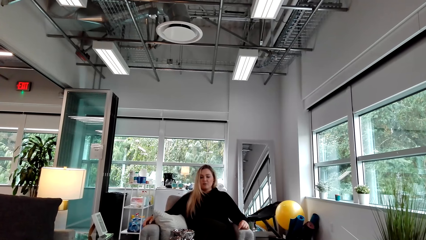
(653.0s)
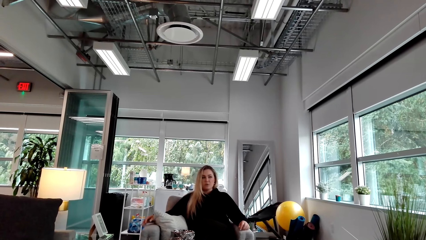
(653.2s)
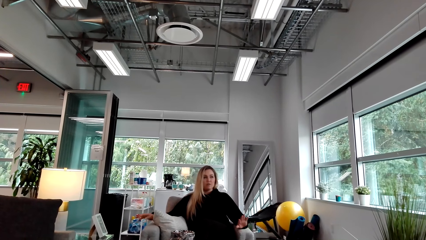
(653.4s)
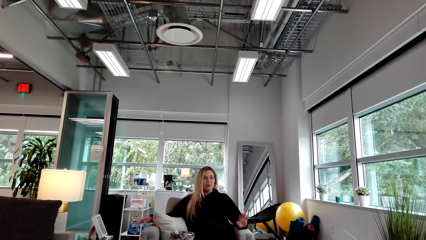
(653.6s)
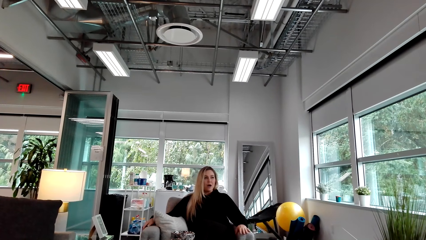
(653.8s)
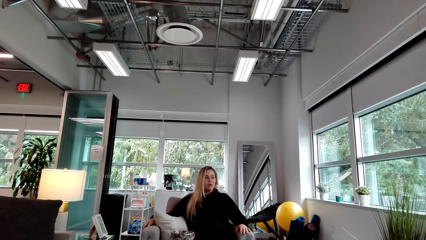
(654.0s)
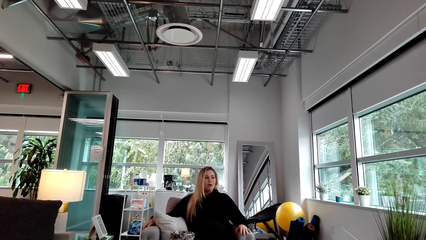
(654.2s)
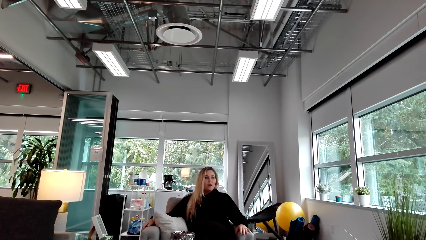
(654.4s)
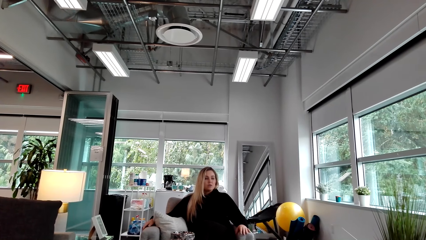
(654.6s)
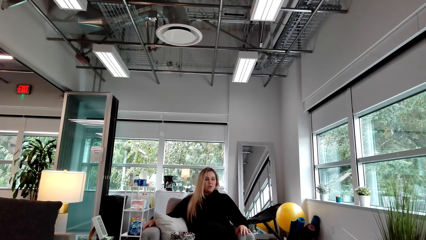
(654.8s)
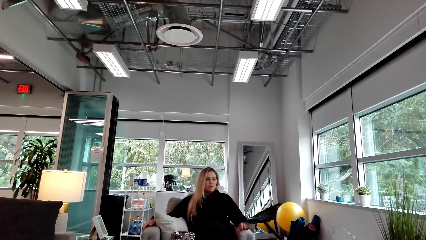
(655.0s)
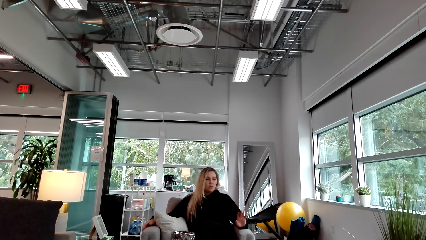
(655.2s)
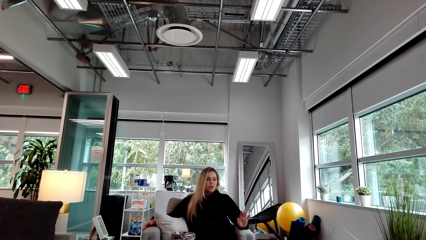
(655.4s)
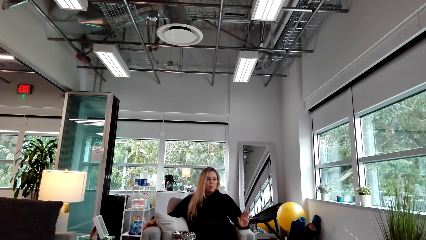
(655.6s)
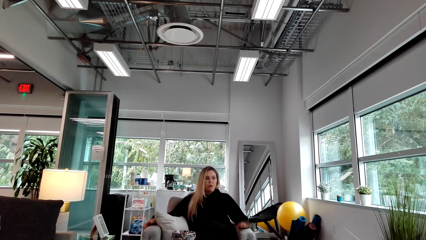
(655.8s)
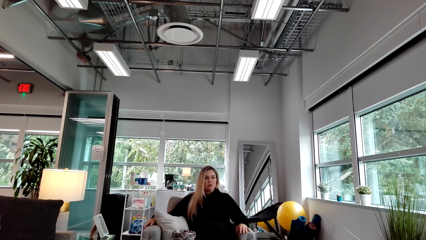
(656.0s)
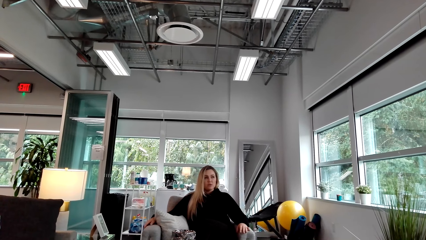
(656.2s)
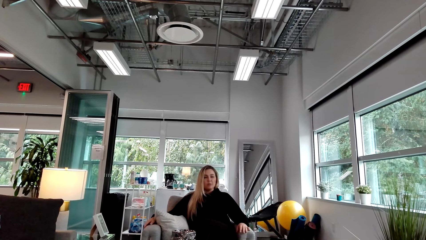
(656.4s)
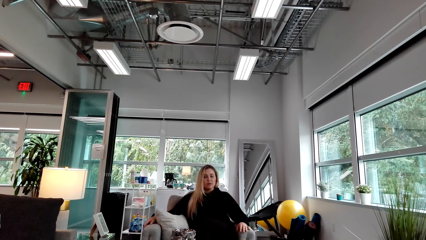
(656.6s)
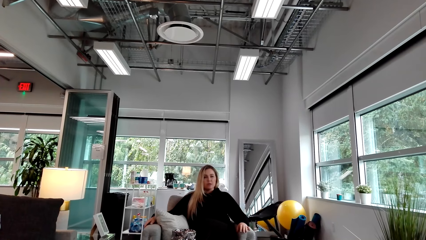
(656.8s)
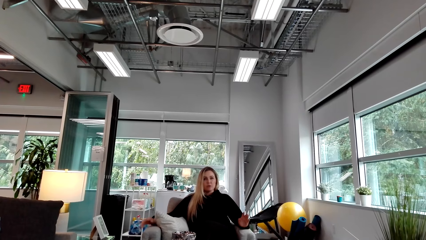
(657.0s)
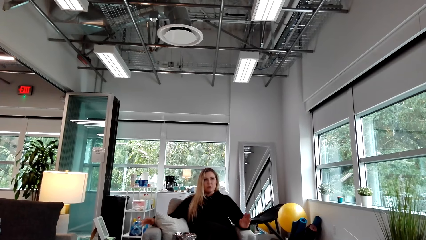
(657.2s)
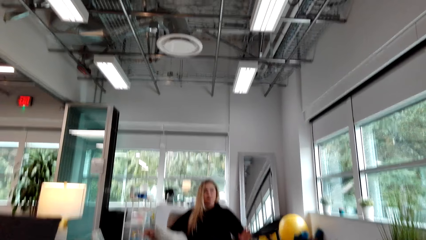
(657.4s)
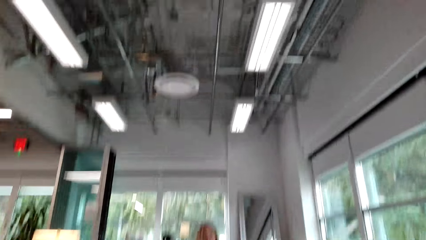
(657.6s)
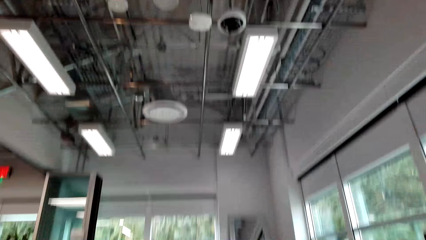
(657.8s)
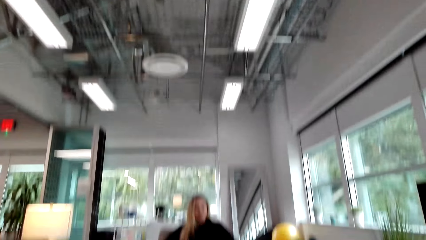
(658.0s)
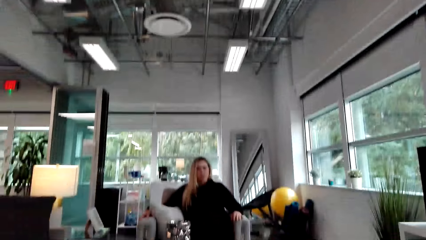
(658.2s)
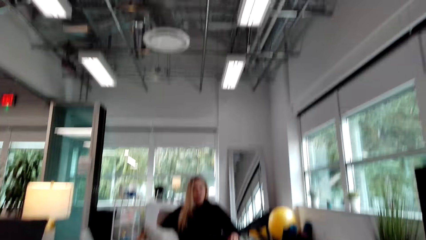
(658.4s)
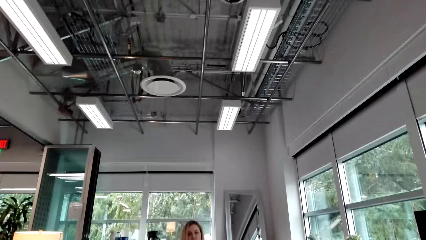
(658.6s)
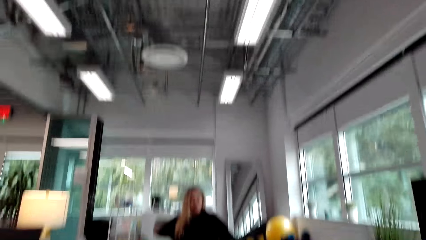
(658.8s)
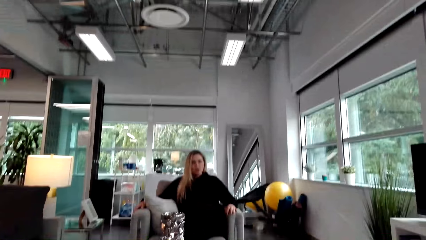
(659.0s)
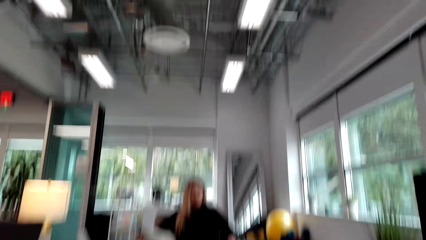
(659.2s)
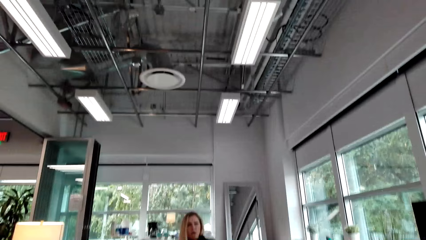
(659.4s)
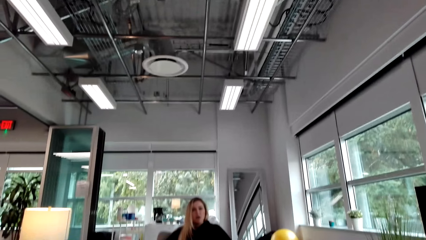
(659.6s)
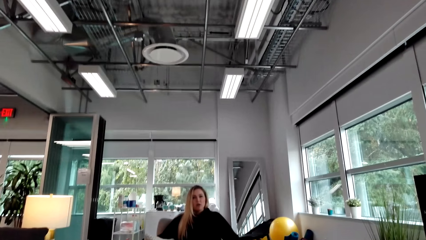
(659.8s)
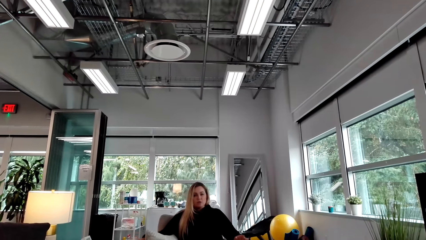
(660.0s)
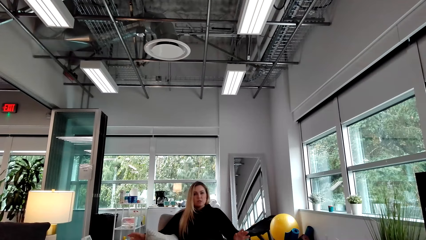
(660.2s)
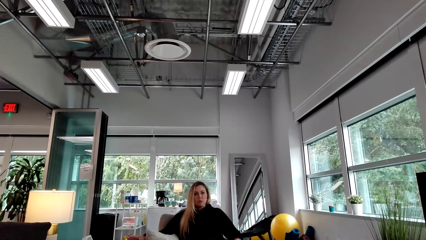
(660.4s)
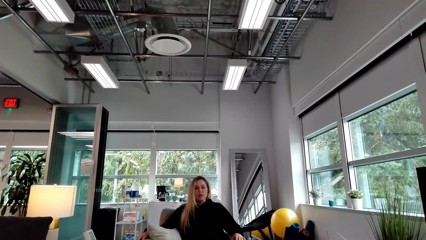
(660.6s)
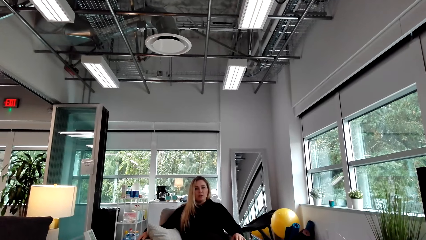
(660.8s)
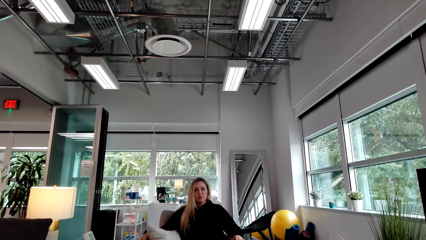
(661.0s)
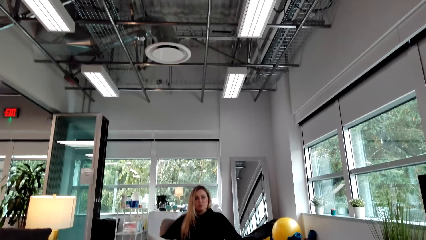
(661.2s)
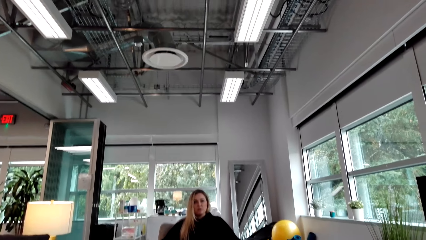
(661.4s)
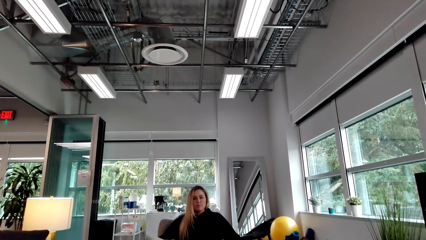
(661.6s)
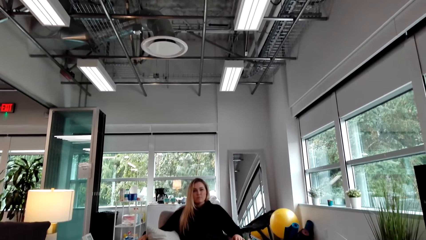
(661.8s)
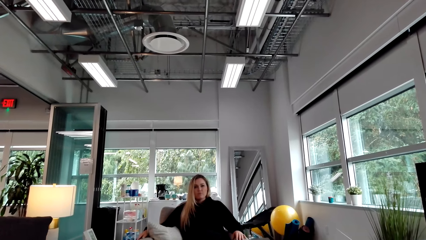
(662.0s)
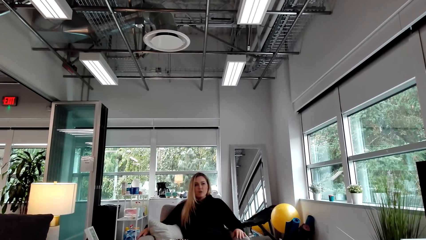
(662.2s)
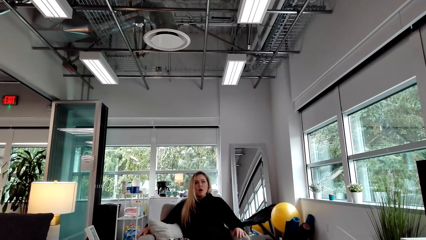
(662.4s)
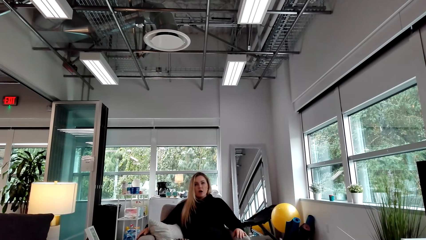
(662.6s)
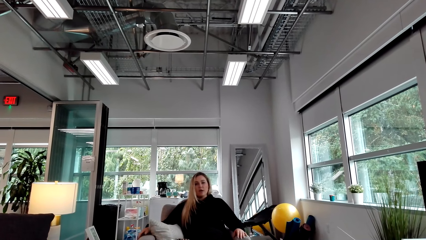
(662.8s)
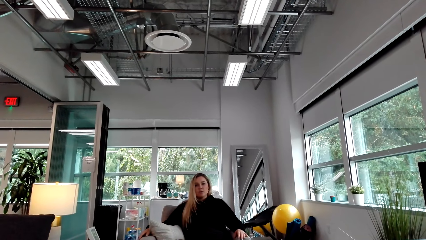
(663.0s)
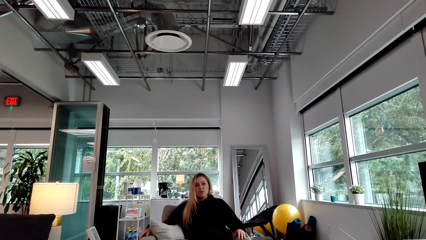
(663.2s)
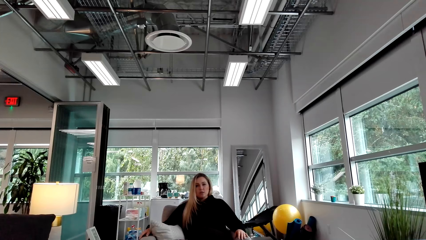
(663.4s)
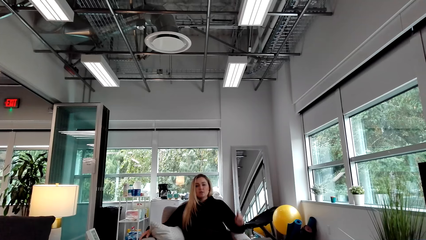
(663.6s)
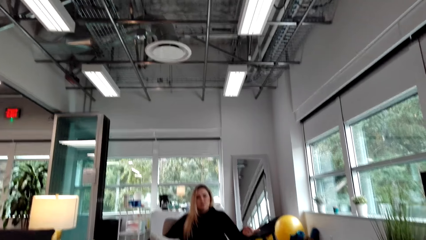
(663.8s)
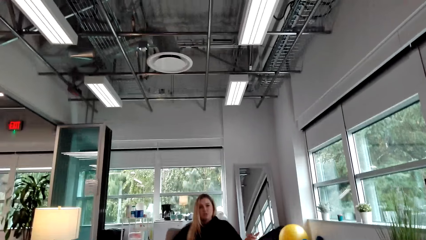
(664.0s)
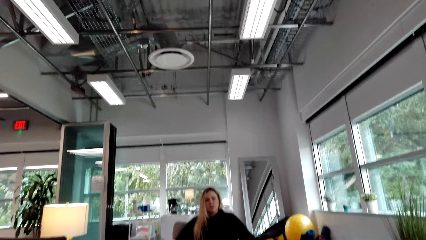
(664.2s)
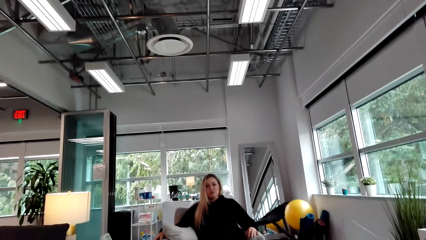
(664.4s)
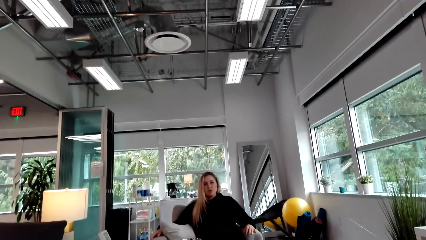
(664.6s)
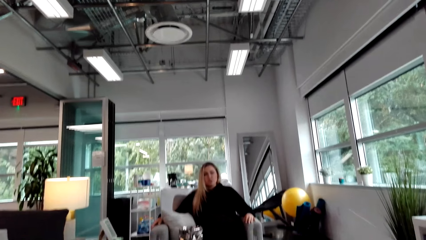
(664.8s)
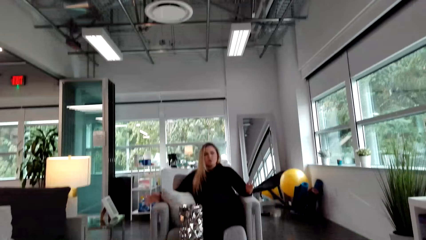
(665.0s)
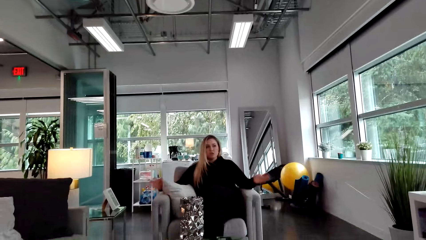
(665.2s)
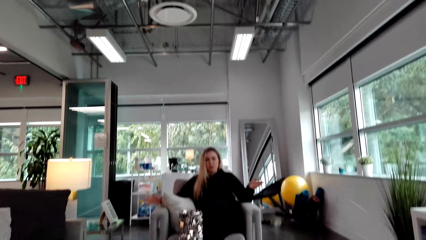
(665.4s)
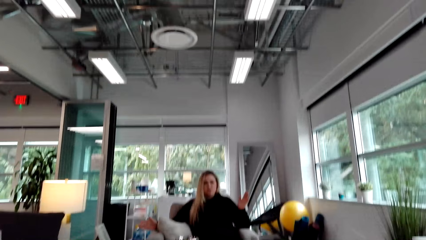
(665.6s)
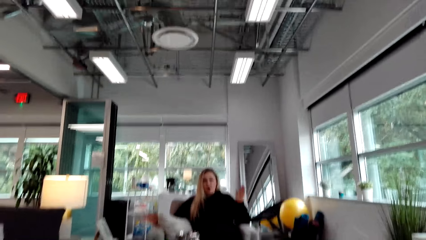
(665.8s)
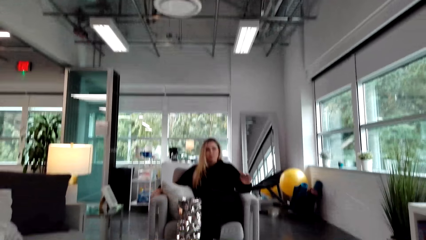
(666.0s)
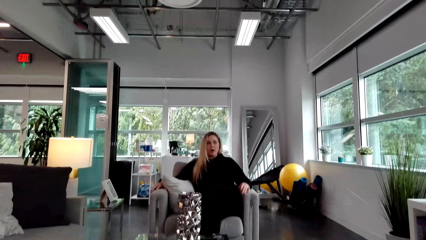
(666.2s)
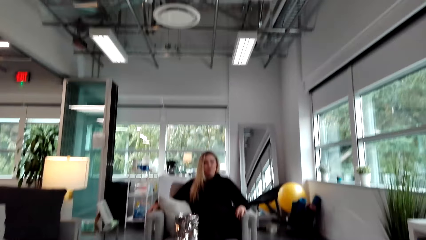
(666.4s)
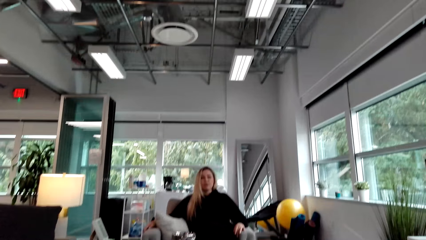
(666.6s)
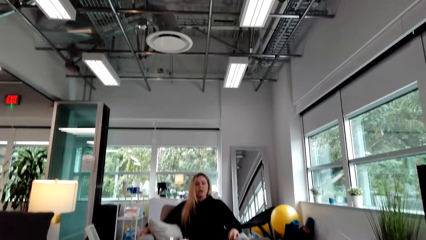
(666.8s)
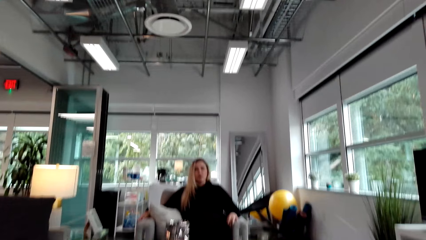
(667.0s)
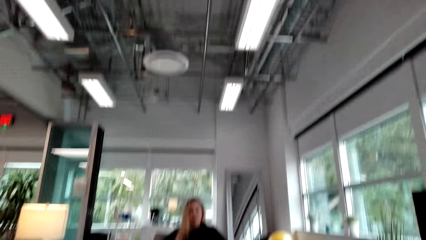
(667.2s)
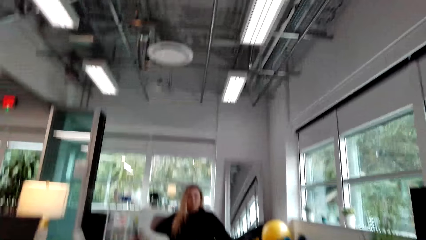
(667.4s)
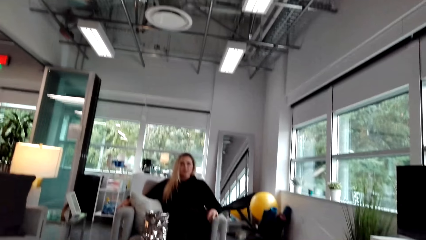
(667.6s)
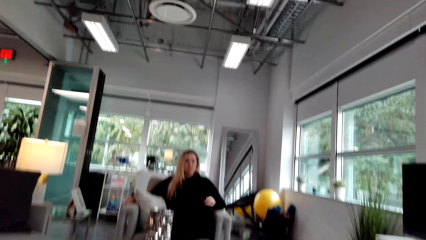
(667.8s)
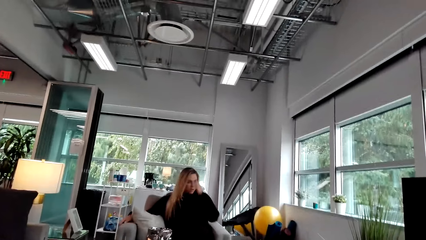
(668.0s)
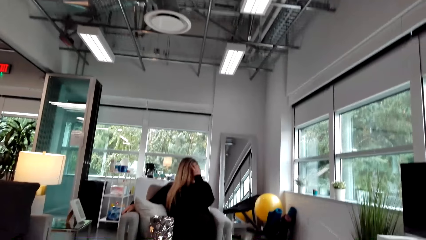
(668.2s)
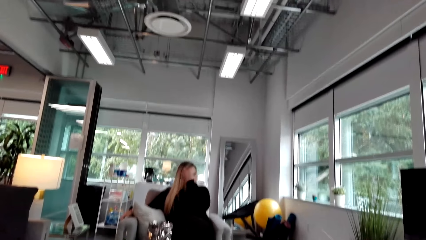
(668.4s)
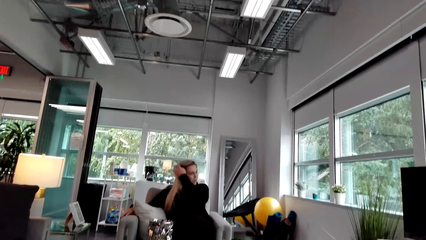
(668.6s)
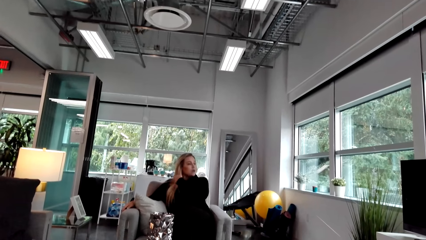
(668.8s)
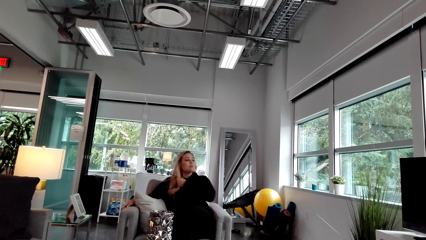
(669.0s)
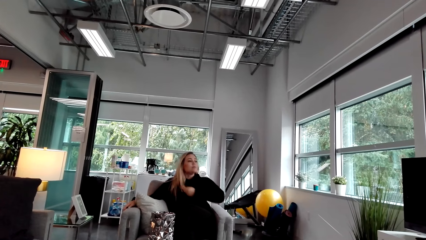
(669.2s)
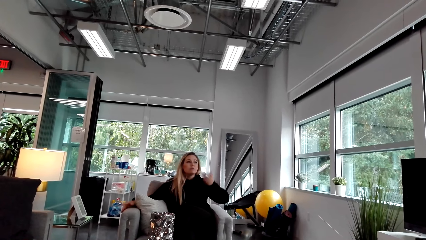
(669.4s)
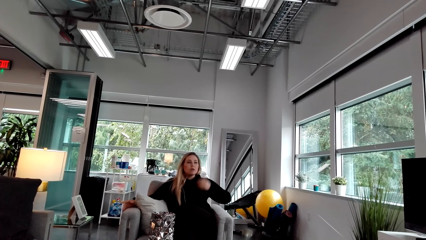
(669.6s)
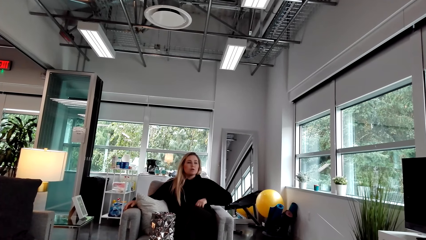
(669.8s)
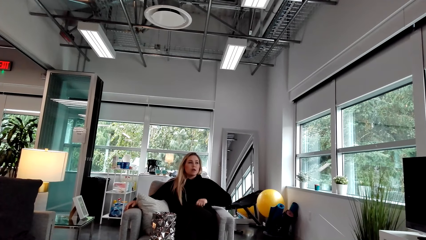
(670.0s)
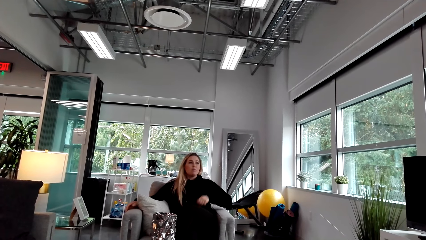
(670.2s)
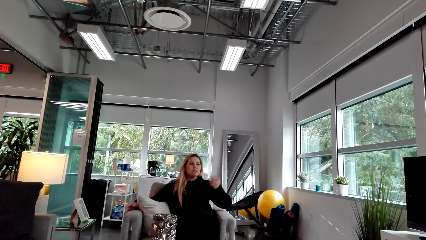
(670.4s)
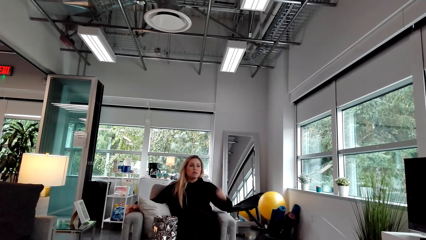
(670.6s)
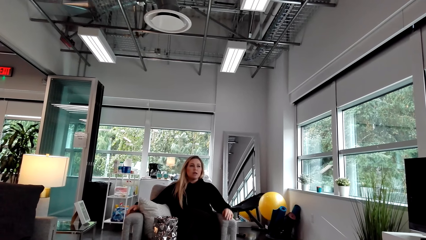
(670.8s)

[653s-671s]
The woman touches her hair.
